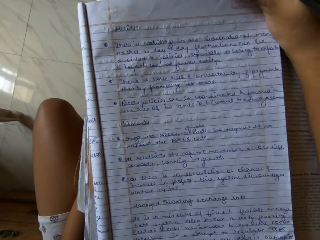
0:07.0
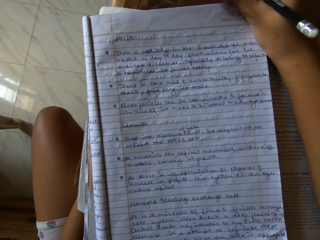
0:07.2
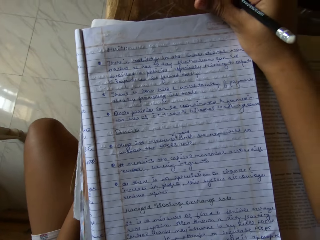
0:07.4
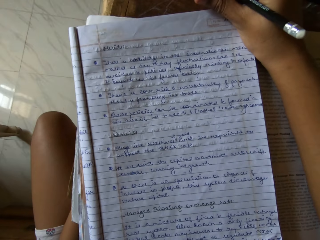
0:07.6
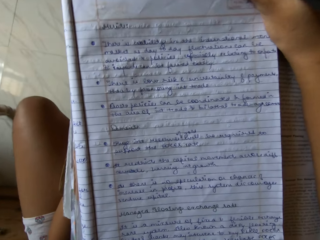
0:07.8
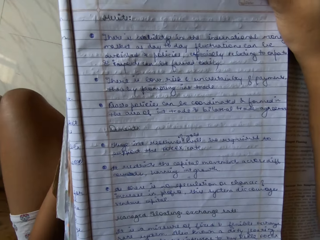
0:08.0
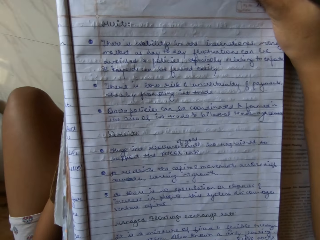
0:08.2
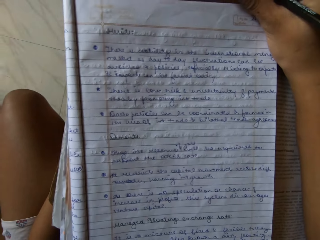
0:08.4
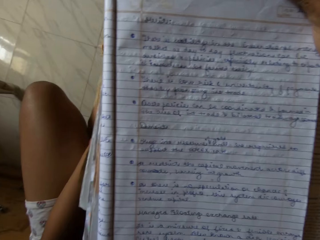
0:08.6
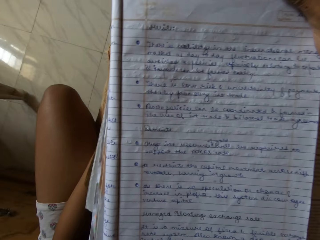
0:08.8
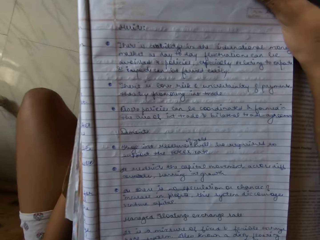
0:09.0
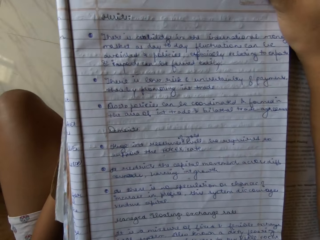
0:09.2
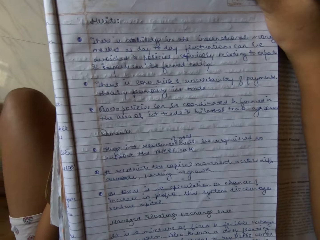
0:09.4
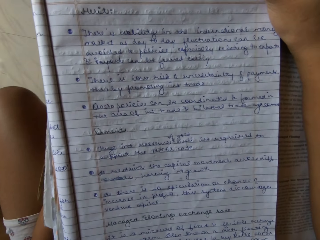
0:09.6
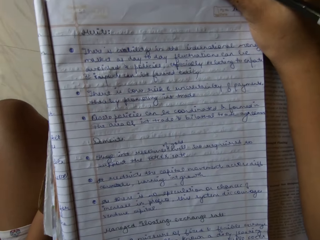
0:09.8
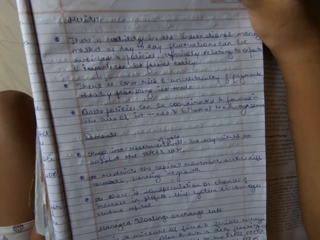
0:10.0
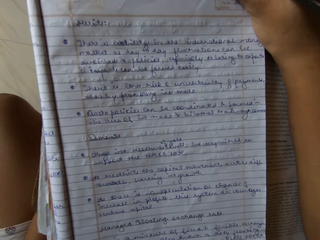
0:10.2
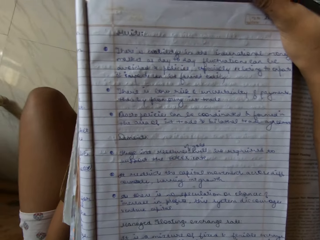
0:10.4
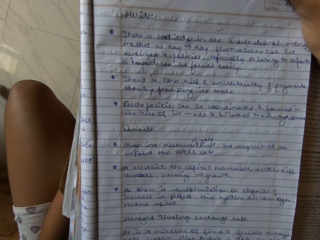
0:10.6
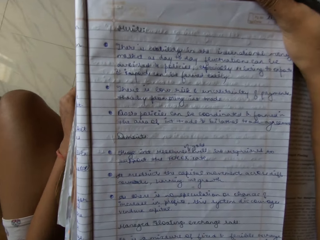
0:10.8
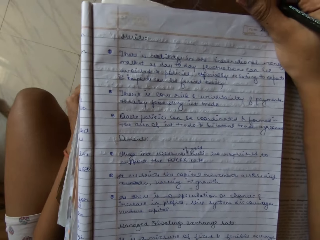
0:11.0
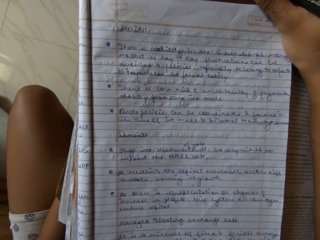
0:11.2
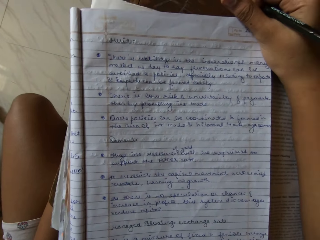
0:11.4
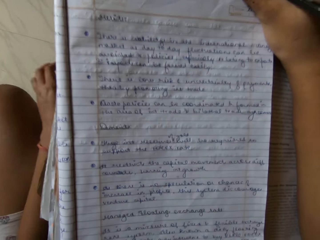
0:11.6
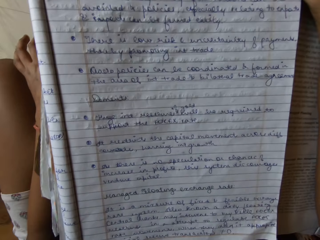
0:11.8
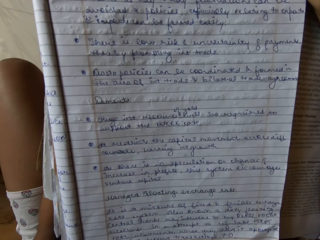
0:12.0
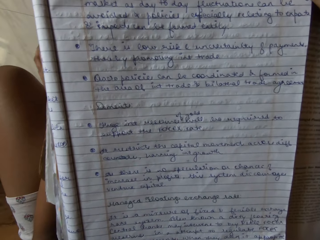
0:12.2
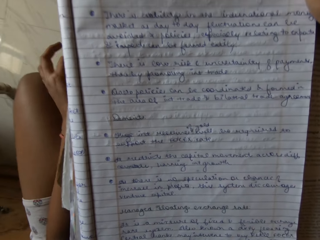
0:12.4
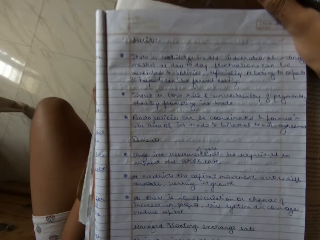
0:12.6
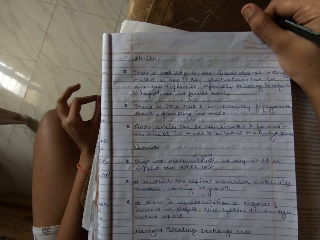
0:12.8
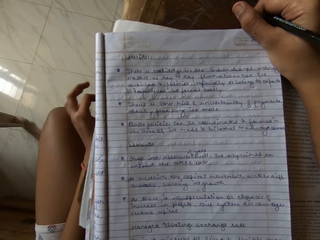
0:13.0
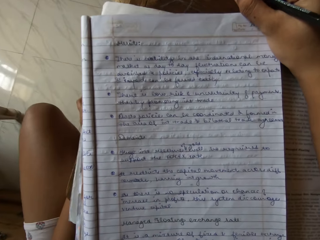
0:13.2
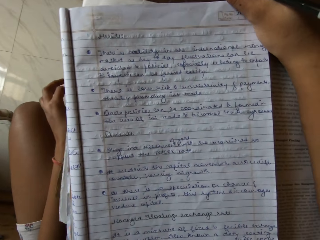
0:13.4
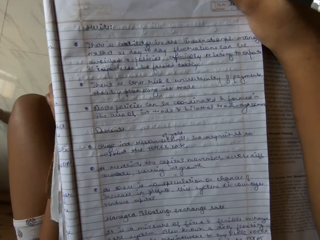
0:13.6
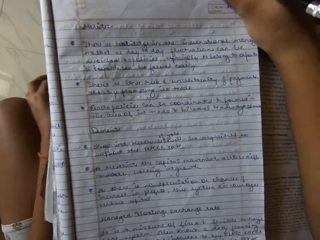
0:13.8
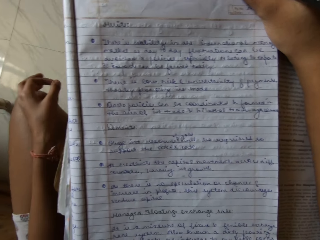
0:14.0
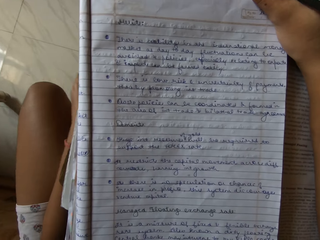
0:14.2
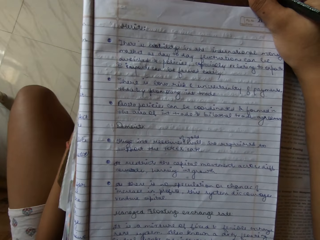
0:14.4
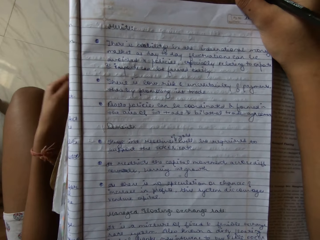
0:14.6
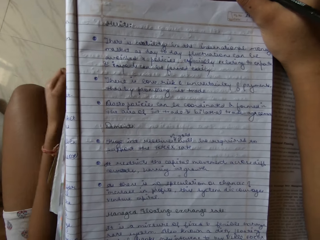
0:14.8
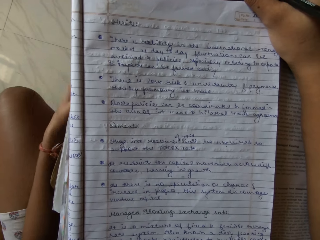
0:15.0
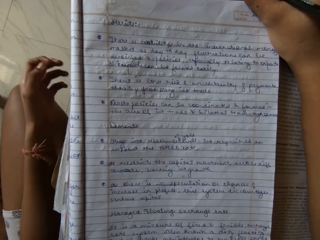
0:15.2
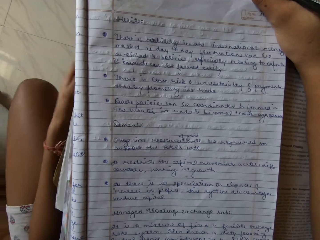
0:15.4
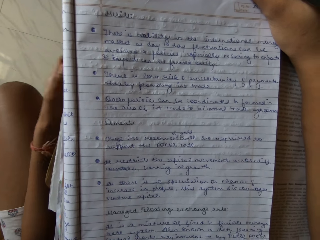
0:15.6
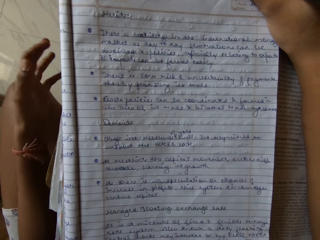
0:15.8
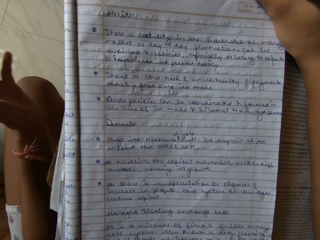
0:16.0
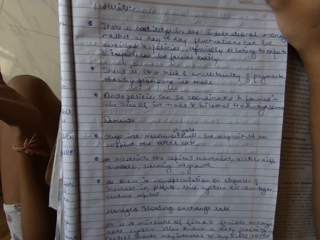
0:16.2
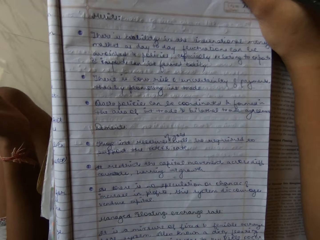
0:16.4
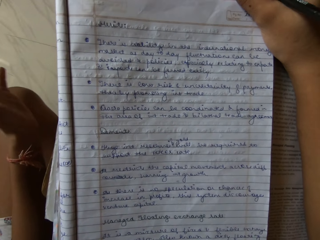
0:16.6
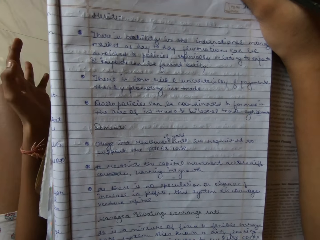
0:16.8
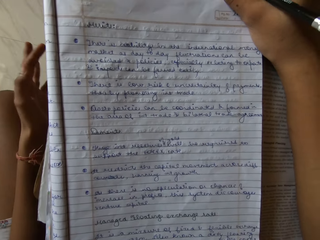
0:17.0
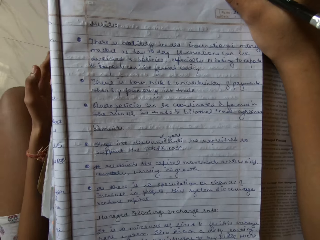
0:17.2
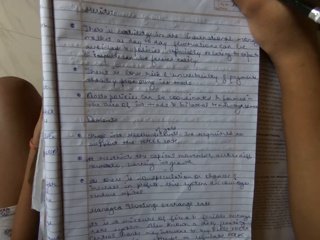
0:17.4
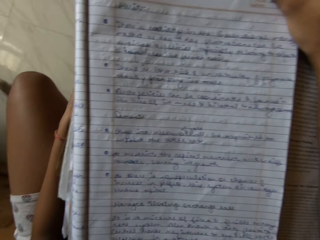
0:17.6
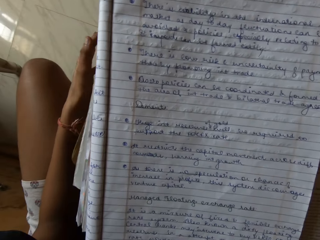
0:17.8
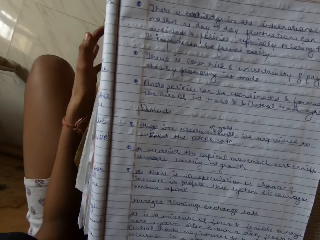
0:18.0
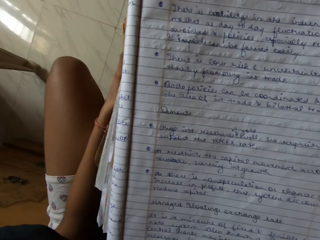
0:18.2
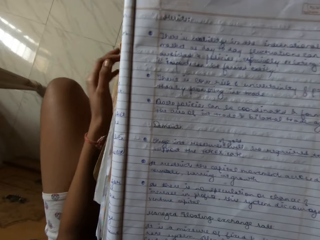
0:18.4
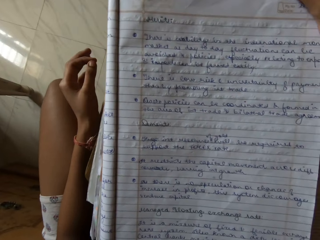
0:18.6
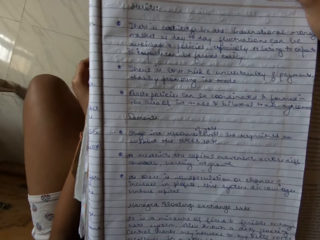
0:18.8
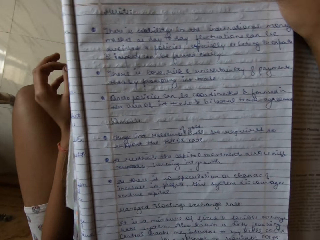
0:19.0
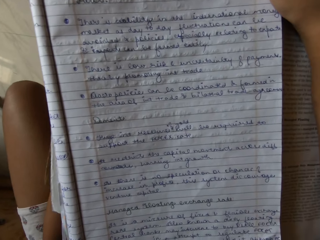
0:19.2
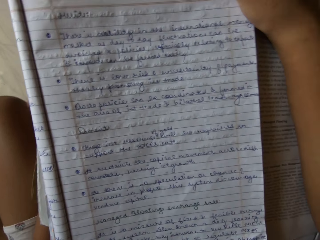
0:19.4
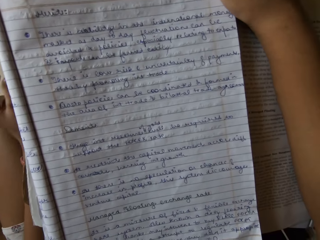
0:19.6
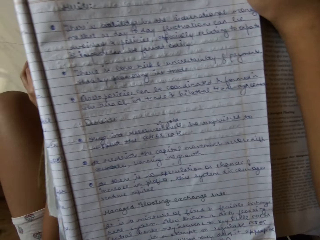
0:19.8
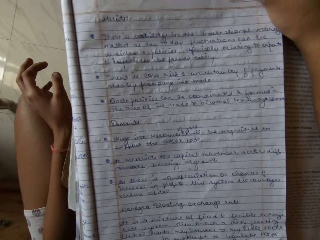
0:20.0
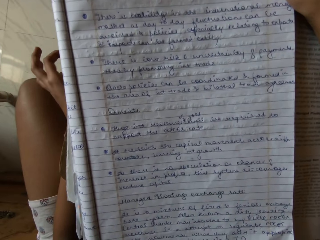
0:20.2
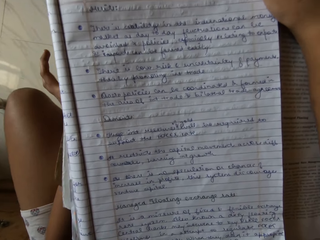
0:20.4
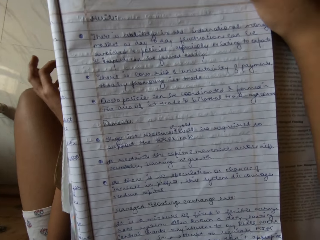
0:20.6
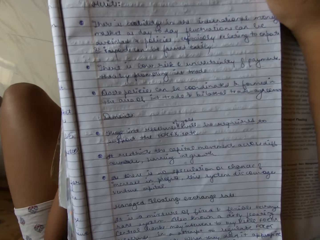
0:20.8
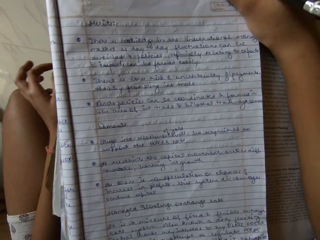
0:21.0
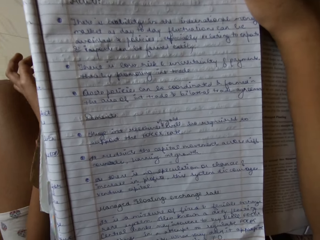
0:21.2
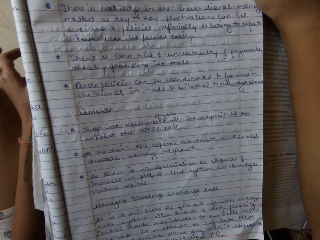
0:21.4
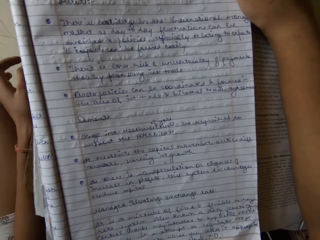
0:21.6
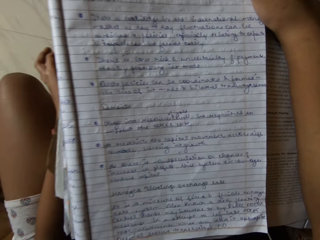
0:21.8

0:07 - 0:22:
The camera wearer reads the book. They start to read from the notebook.

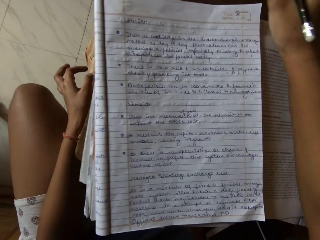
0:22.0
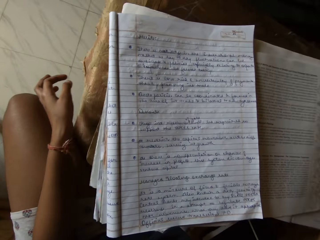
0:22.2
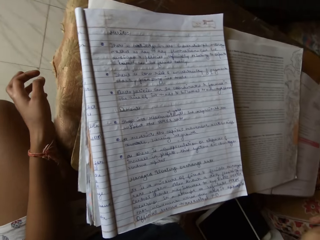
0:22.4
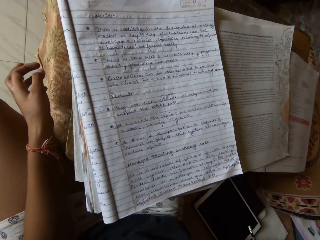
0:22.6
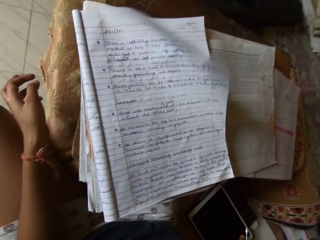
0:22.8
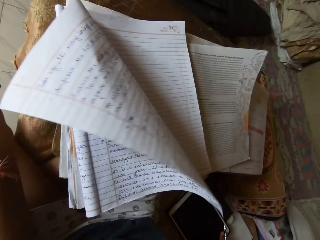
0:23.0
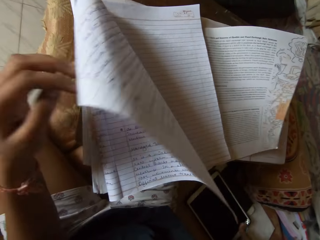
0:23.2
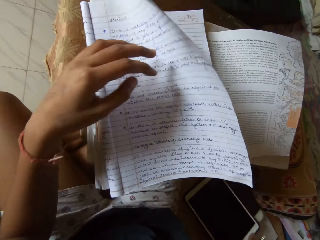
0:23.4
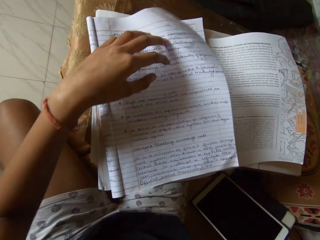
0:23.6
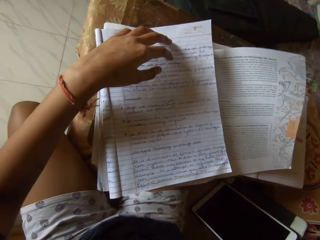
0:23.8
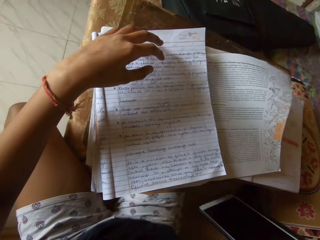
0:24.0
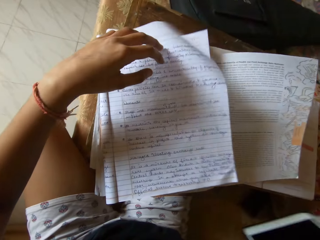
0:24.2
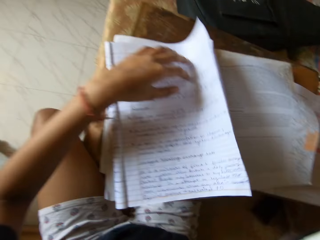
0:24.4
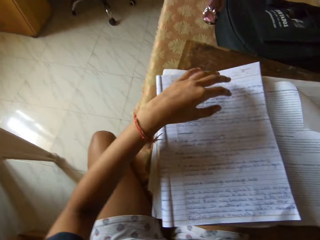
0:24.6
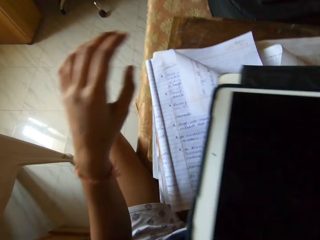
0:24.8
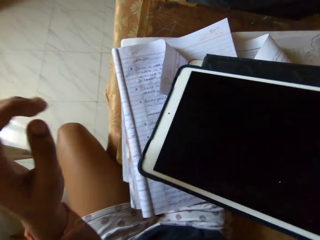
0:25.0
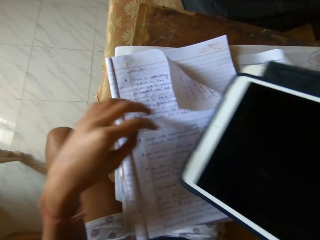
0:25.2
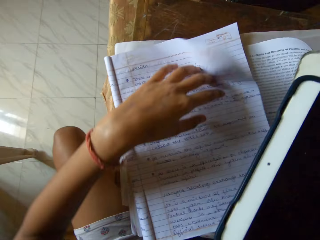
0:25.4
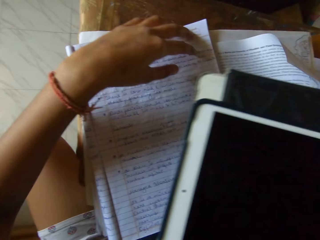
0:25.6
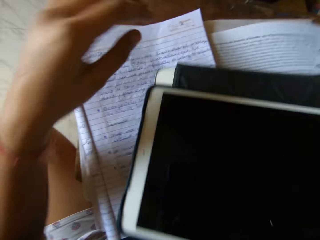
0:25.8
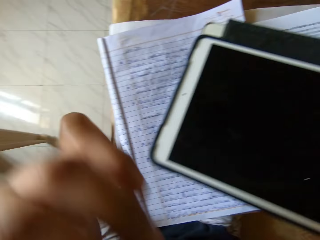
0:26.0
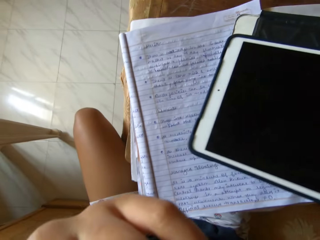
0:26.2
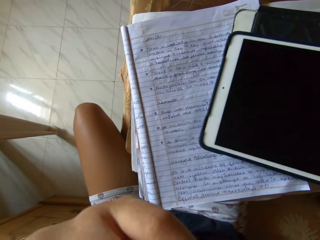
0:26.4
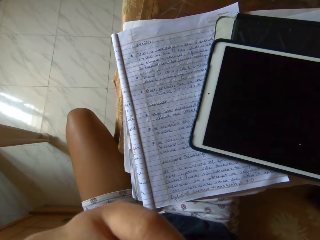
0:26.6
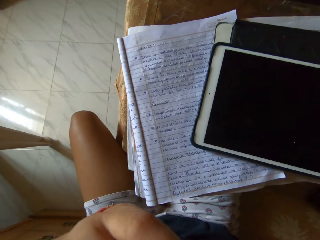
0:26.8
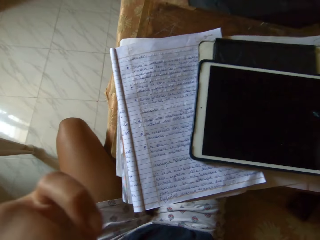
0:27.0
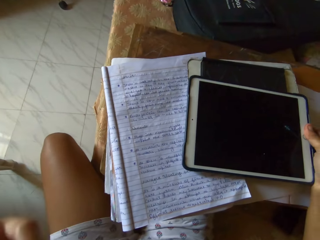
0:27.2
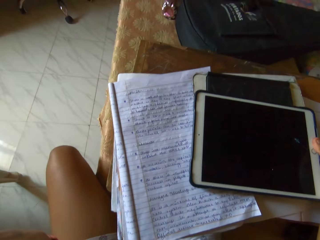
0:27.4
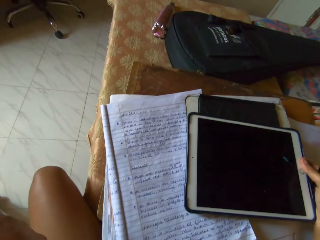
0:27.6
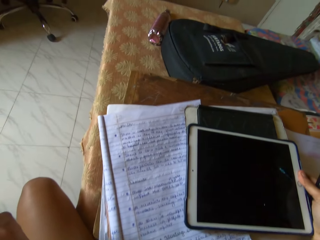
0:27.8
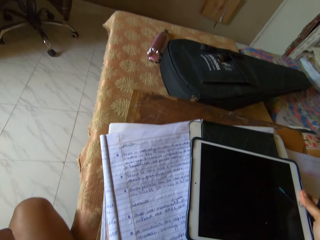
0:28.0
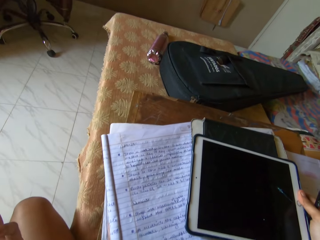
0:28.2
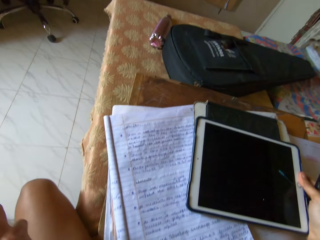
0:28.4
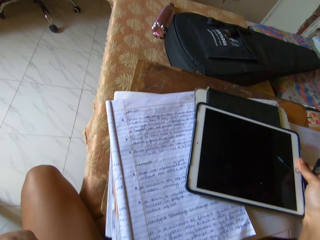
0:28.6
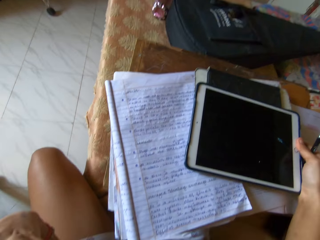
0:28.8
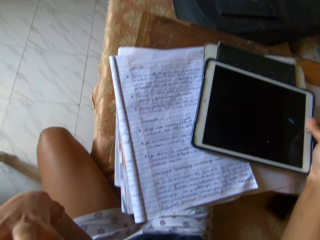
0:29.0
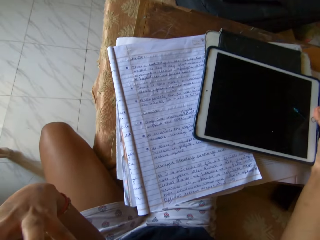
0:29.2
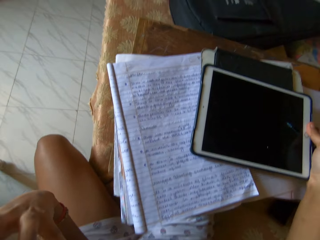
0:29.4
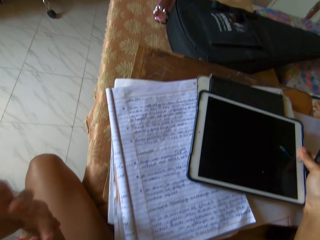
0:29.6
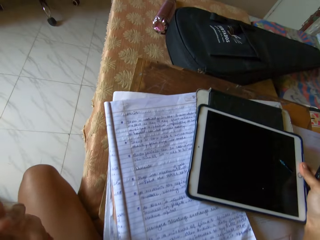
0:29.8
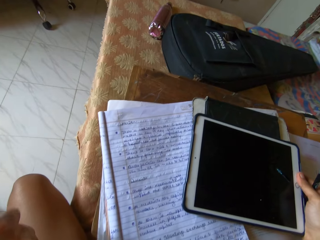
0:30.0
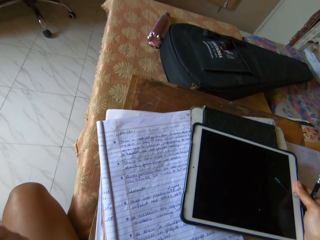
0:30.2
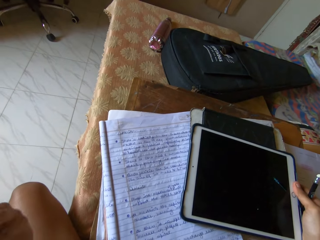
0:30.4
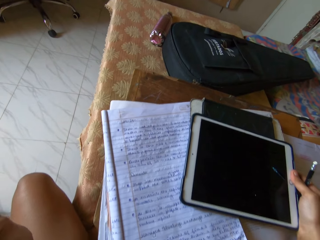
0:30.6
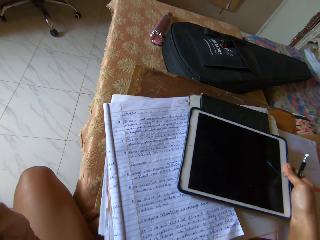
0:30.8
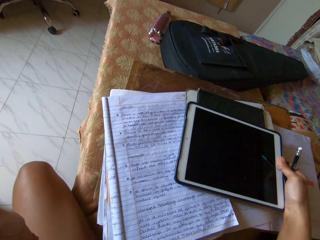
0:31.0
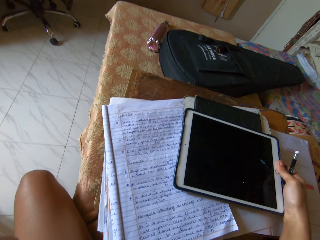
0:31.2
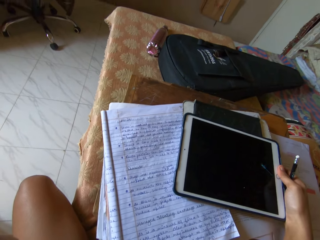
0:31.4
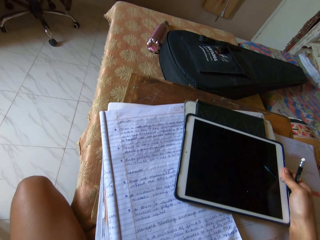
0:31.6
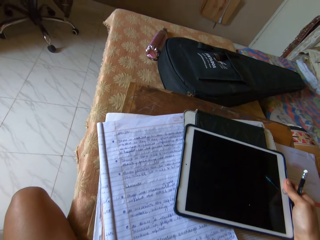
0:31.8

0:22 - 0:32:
The camera wearer holds the pages with the left hand and picks up the iPad. They use the iPad to hold the book. They put the iPad on the book.
